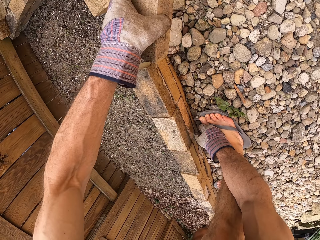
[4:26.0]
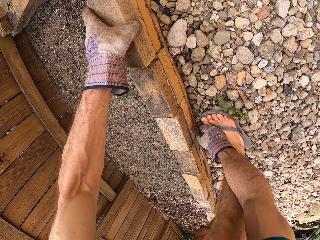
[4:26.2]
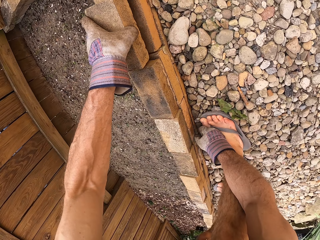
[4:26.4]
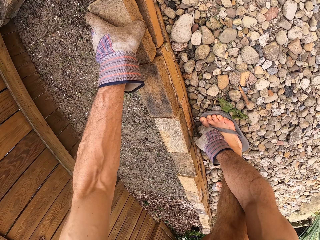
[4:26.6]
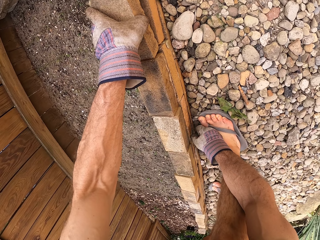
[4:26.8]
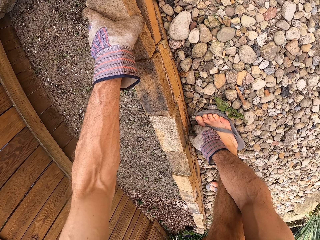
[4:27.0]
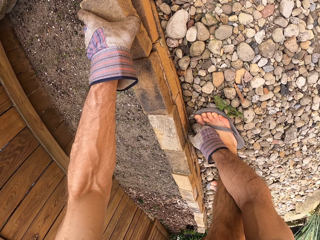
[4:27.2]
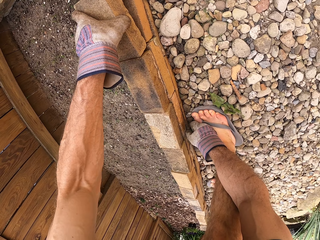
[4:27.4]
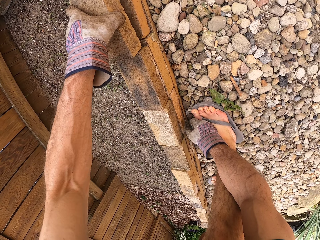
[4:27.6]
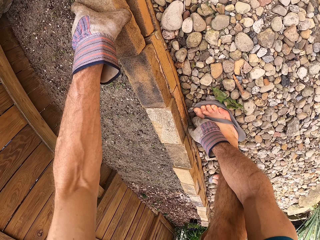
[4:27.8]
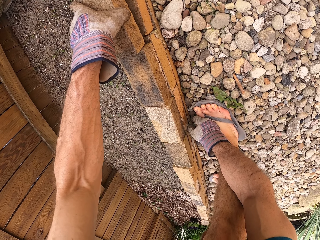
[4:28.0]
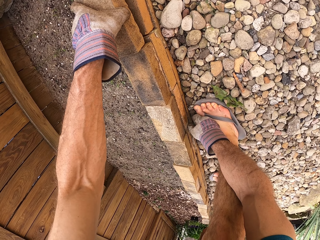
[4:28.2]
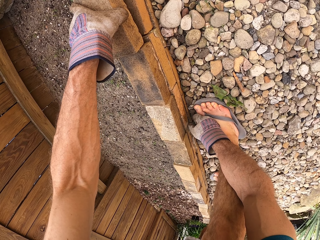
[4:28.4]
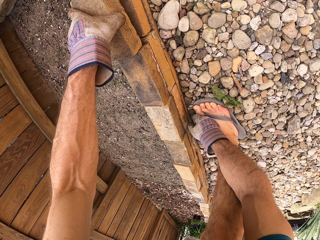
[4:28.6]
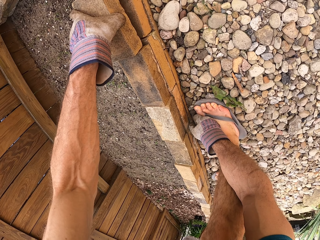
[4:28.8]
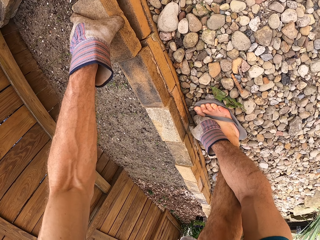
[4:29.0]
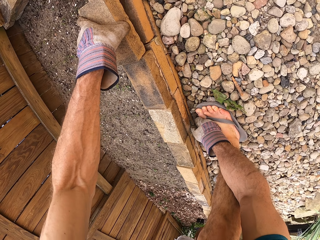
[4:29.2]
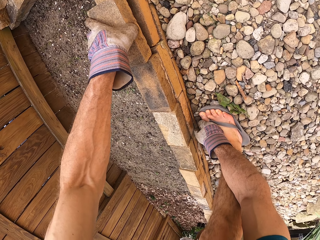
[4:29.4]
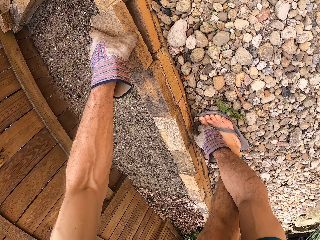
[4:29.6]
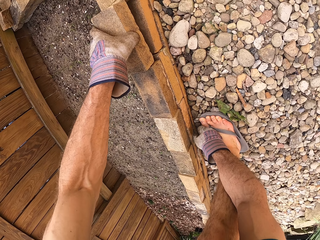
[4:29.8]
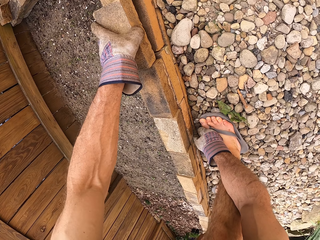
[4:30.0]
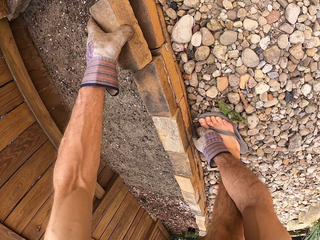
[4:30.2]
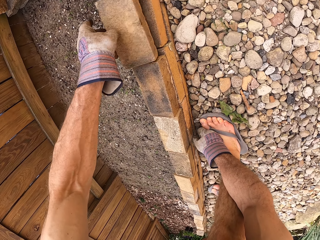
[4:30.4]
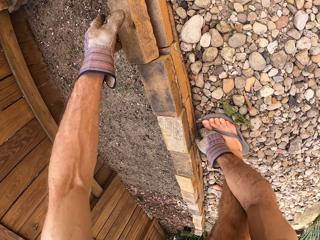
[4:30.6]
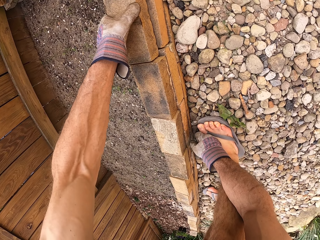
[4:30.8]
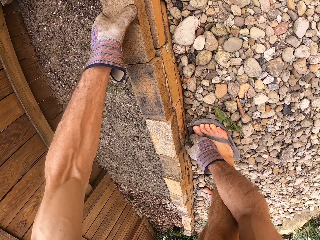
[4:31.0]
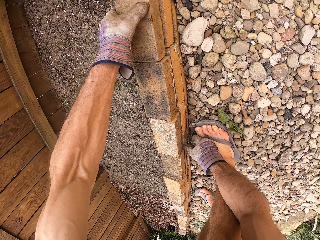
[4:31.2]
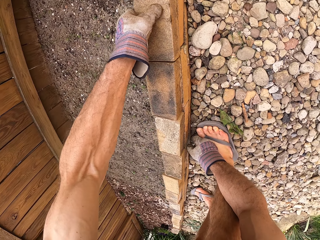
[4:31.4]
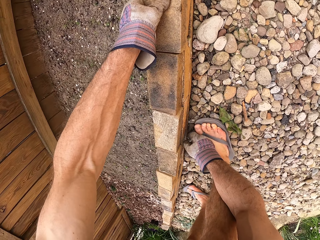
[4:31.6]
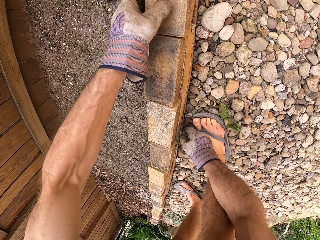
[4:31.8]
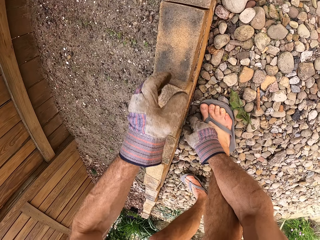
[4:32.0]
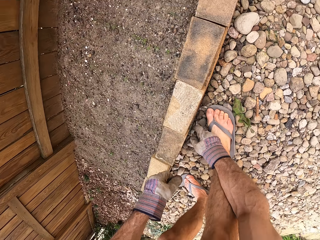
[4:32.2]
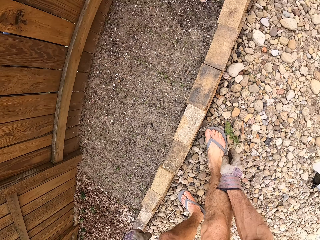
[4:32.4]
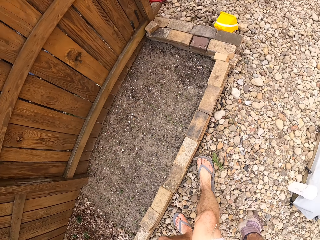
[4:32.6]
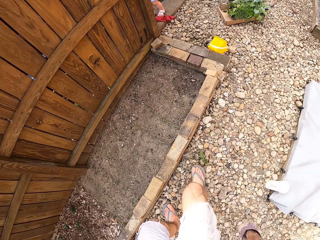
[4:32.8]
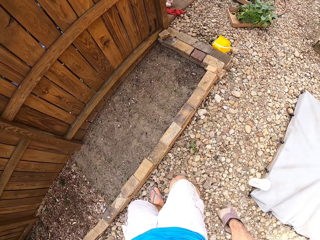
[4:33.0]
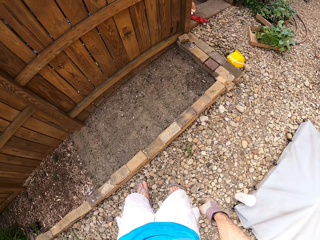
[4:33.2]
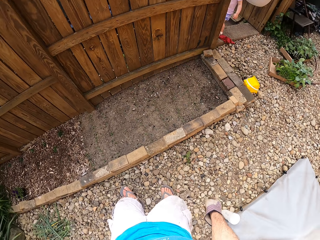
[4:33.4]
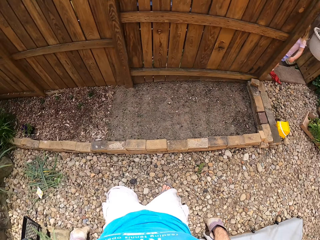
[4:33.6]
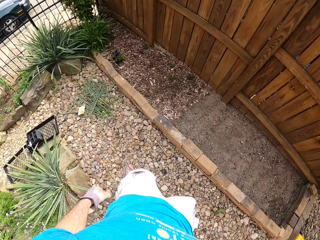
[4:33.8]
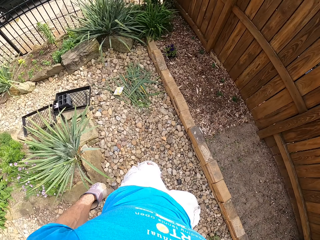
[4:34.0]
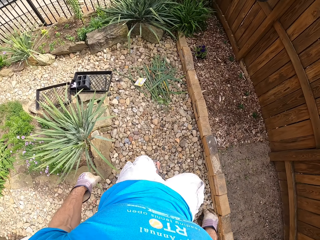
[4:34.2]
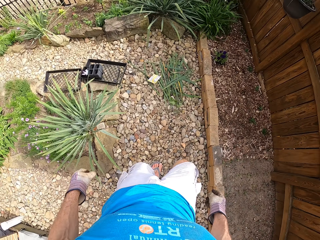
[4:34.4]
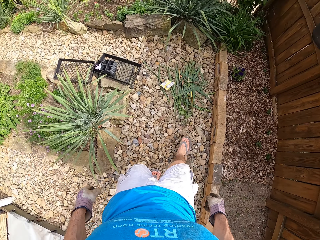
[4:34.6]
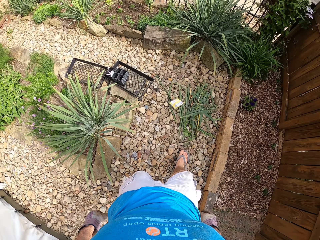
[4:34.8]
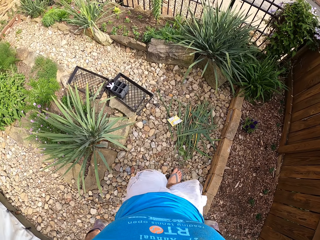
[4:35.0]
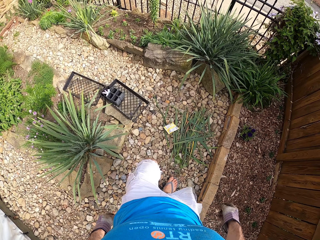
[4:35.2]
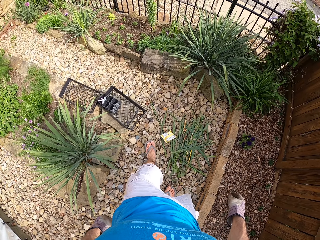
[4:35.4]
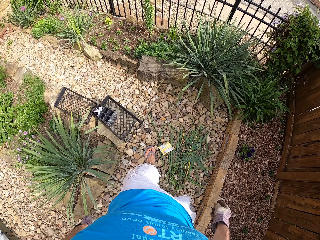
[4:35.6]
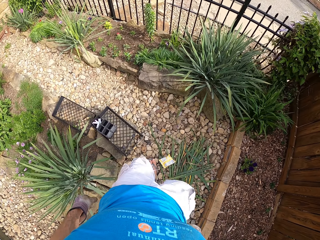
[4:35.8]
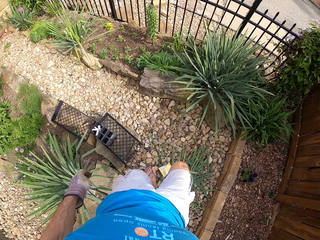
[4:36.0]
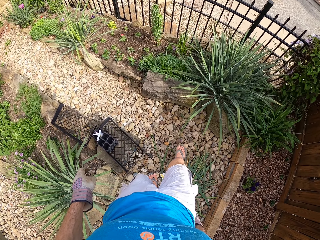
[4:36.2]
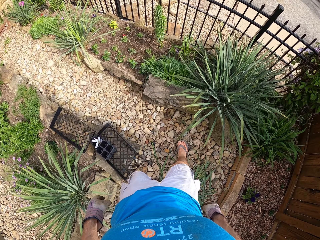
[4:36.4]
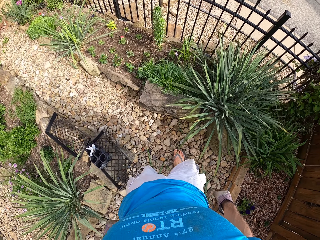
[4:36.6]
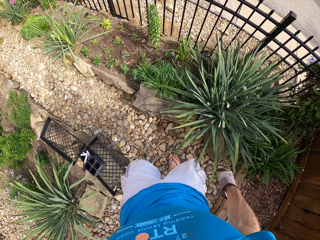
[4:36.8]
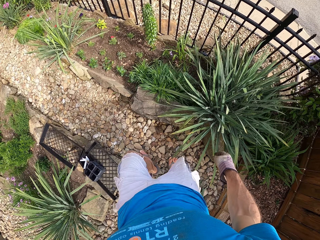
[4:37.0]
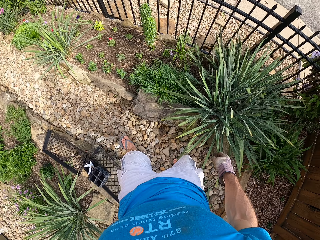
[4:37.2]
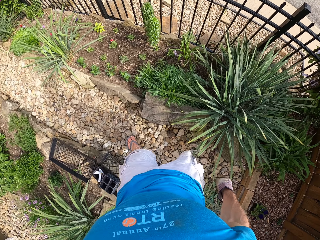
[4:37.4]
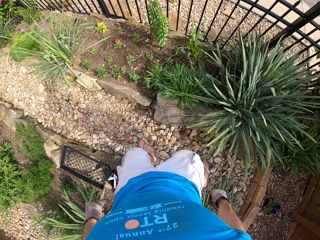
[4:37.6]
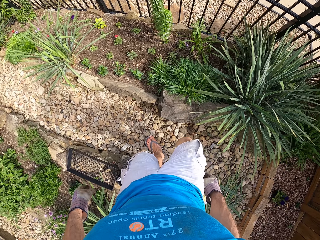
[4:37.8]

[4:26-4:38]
The camera wearer picks a brick. They place the brick on top of other bricks. They look at the bricks. They stand. They look around. They walk around.

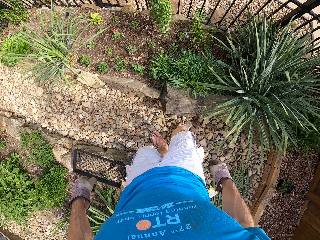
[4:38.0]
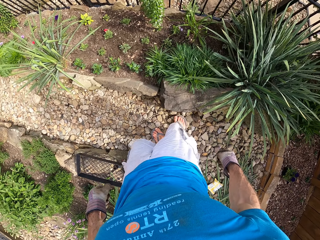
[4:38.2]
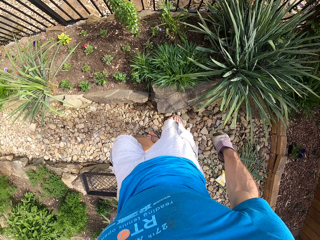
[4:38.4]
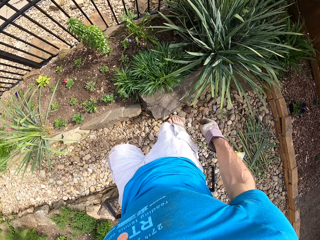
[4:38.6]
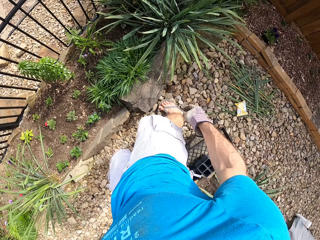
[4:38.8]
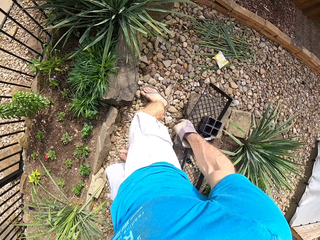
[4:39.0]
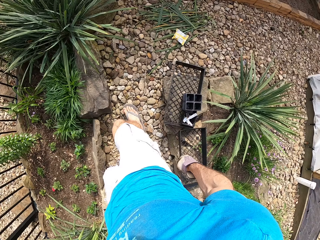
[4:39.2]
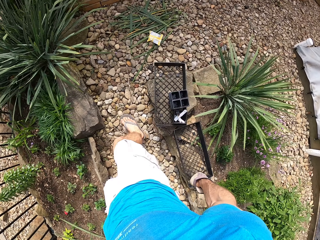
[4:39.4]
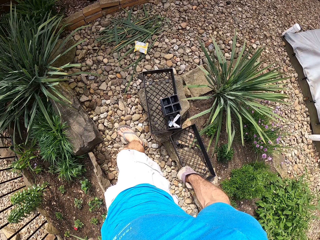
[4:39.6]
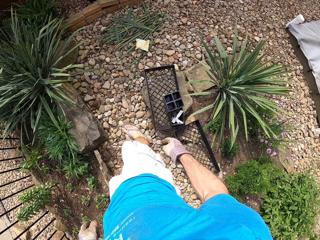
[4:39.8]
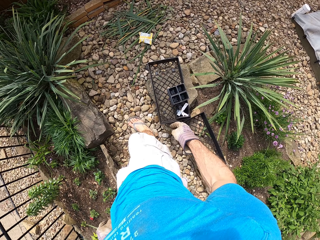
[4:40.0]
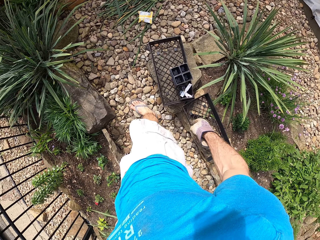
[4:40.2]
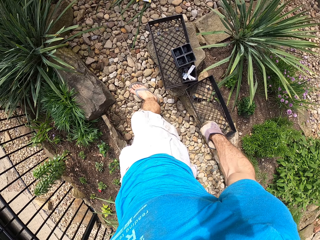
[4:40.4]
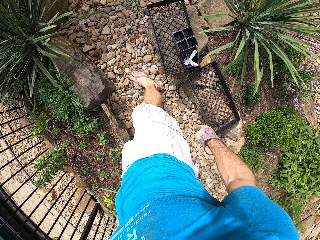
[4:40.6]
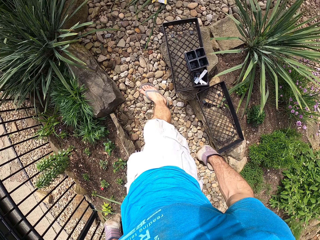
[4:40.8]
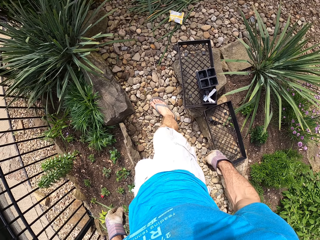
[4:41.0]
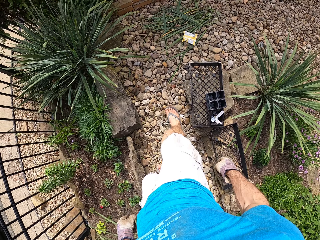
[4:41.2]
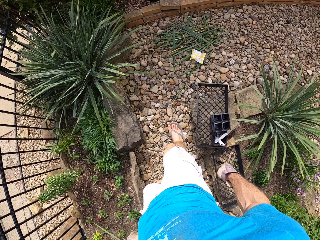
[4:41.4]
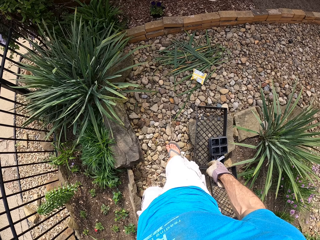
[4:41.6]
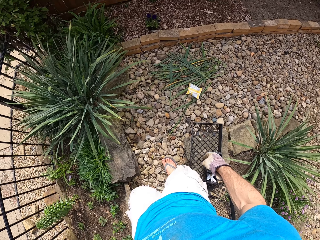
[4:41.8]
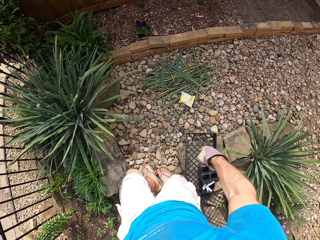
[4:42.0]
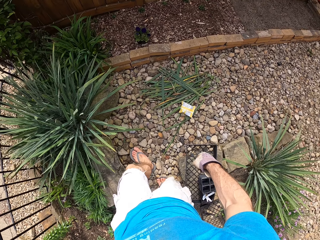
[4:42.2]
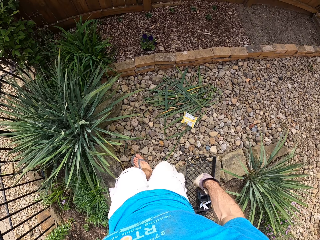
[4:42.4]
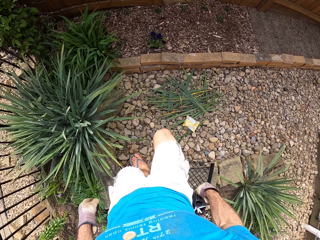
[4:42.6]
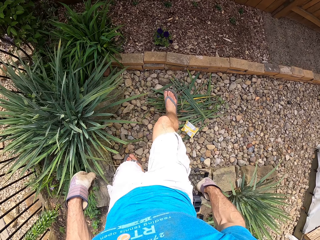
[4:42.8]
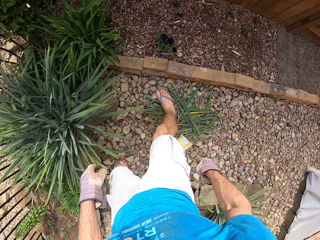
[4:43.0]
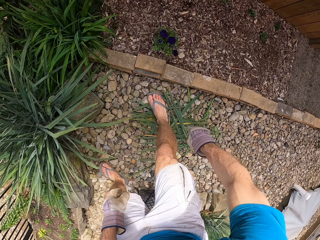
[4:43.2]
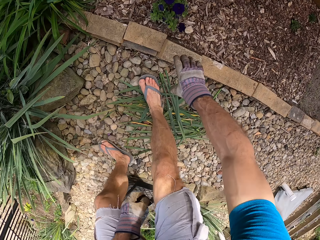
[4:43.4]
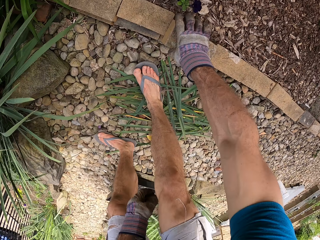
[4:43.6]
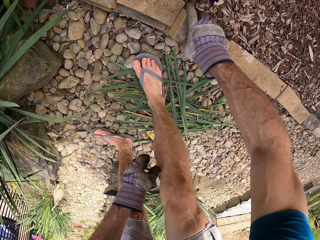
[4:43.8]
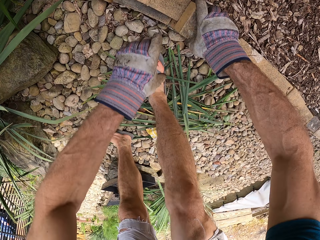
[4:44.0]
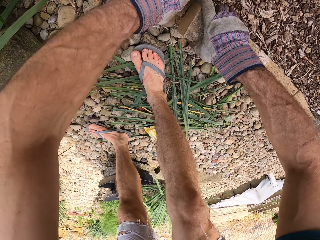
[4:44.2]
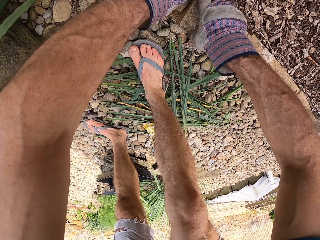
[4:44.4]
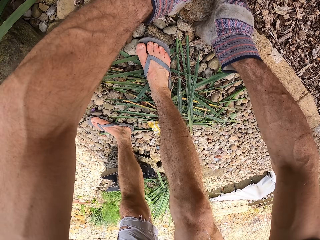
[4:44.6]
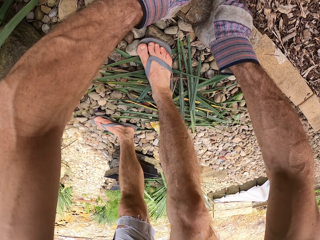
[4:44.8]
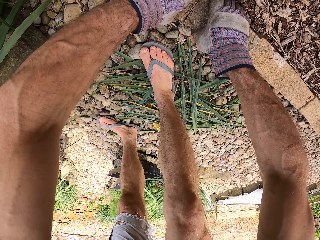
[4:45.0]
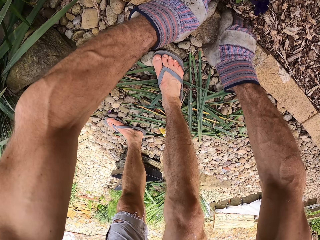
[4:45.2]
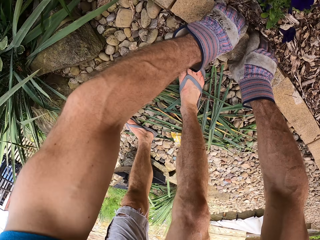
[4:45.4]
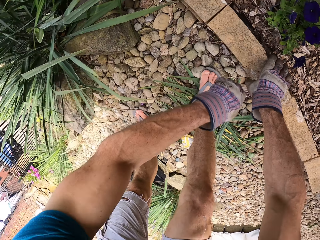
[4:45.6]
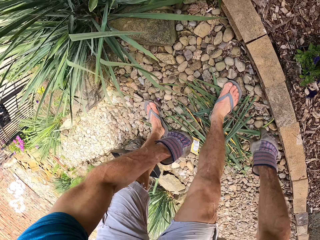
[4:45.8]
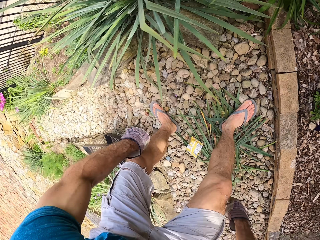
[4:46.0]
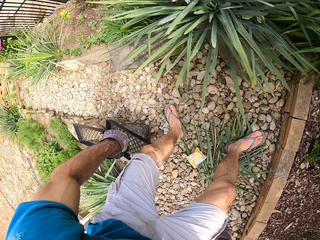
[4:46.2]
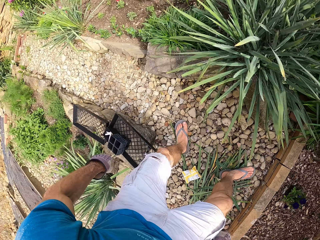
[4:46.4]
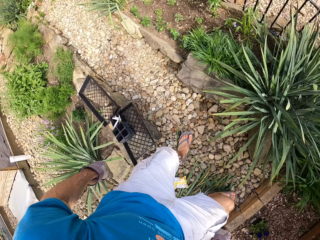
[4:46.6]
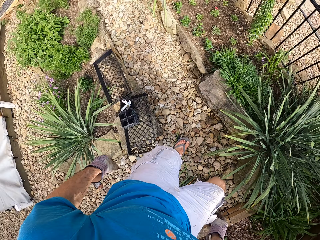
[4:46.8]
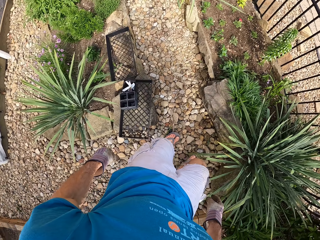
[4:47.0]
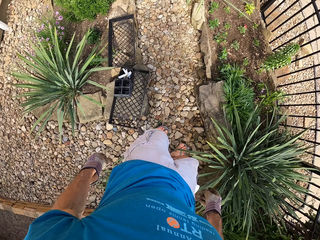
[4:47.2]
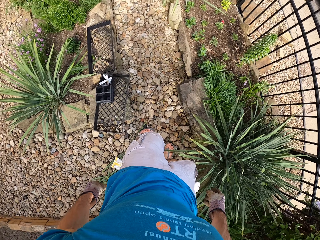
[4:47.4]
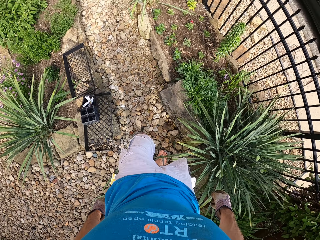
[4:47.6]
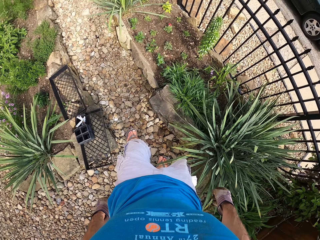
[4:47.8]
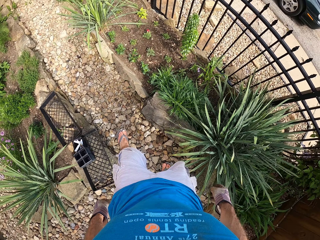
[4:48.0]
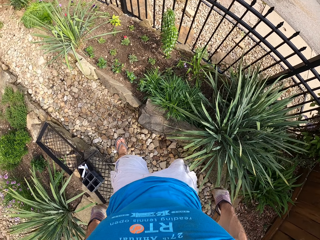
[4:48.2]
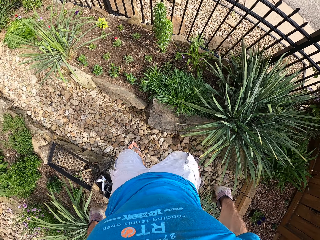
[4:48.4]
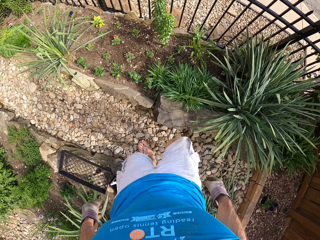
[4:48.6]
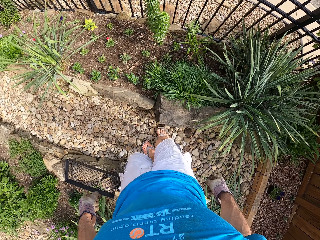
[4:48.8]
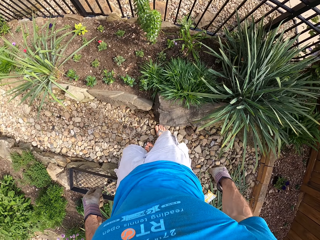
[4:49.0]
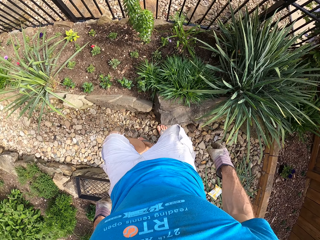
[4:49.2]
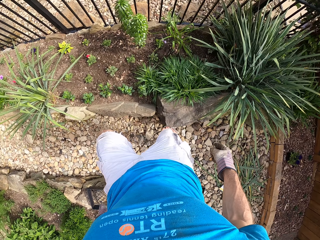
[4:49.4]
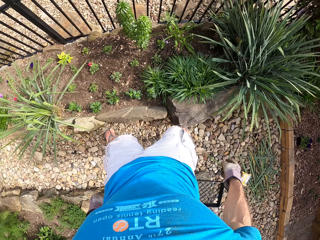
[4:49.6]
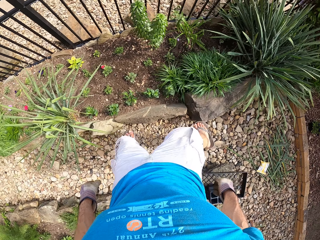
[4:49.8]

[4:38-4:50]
The camera wearer looks around. He walks. He bends. He fixes a brick. He arranges the bricks. He holds the bricks with both hands. He pulls his hands off the bricks. He stands up. He walks around the garden.
